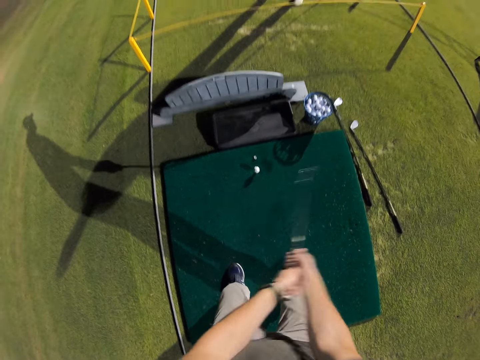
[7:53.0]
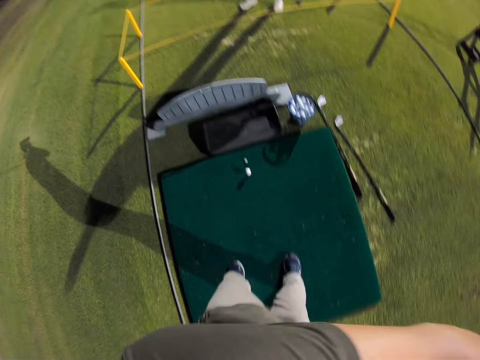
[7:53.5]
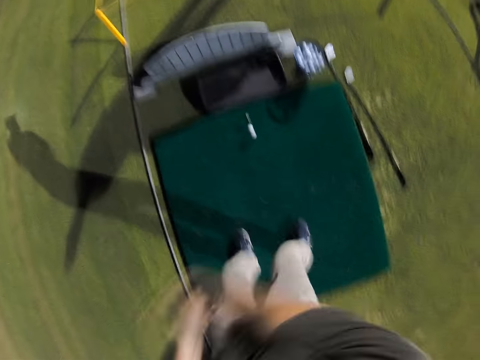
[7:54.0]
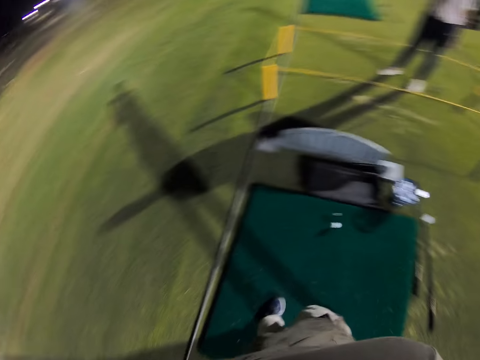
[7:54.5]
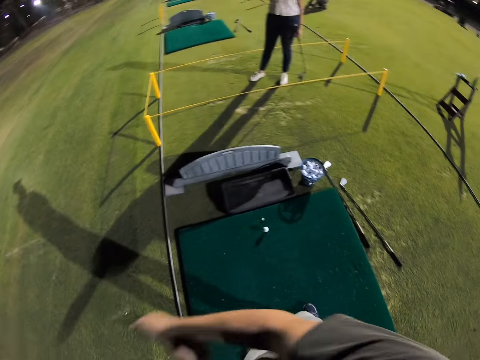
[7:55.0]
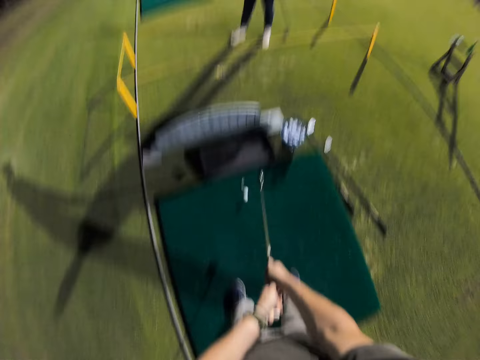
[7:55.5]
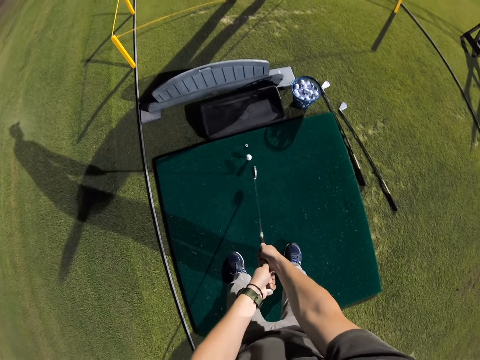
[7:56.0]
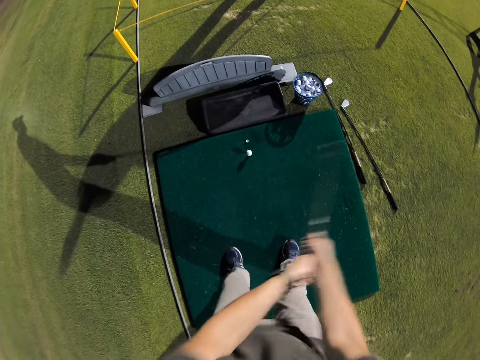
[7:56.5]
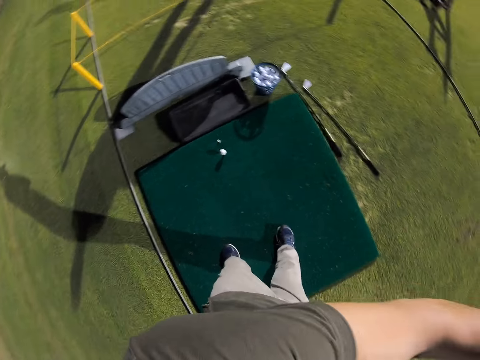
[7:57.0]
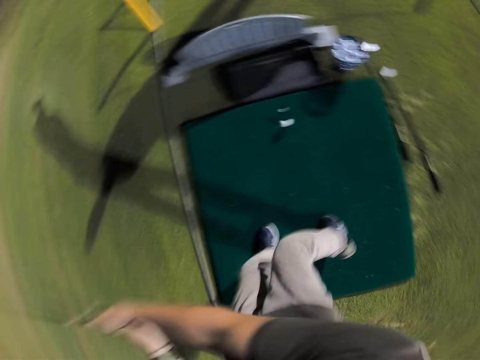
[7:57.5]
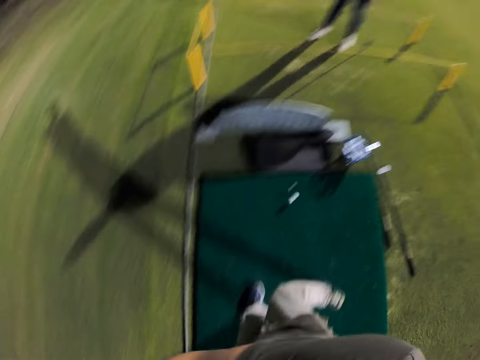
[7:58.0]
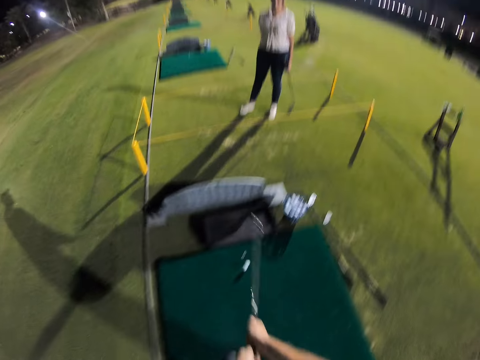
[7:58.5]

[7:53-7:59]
The camera wearer raises a golf stick. They swing the putter.

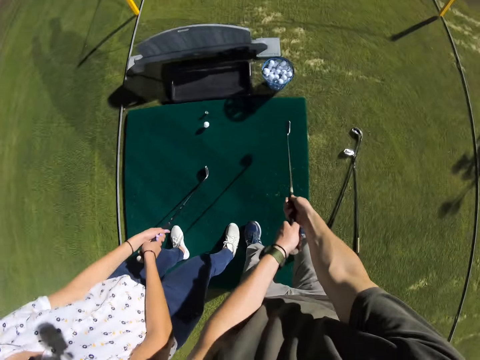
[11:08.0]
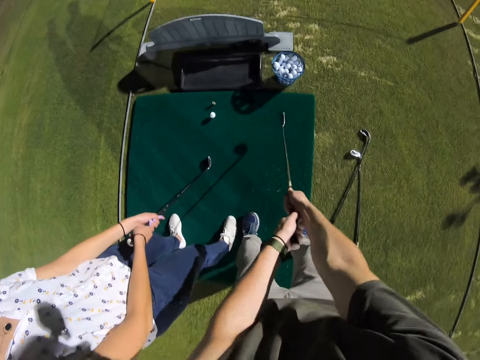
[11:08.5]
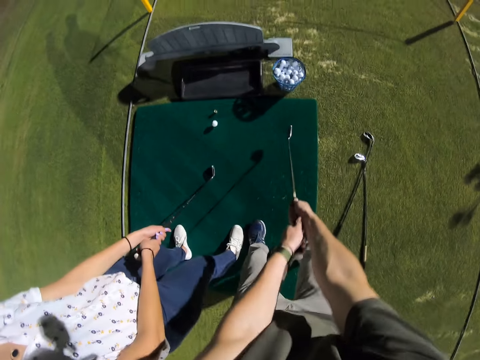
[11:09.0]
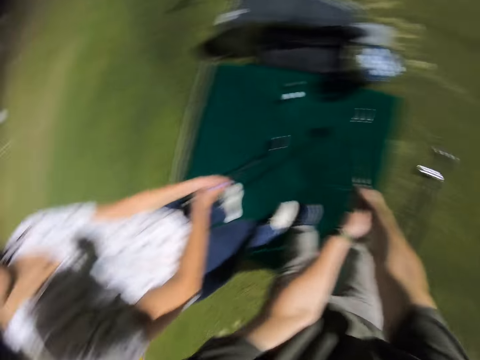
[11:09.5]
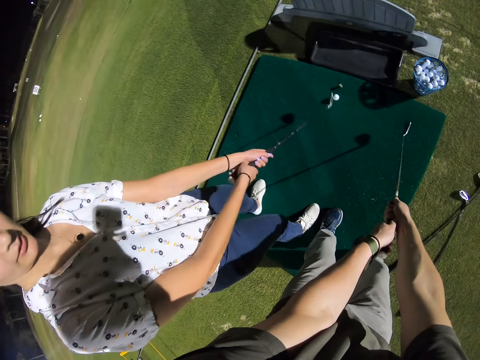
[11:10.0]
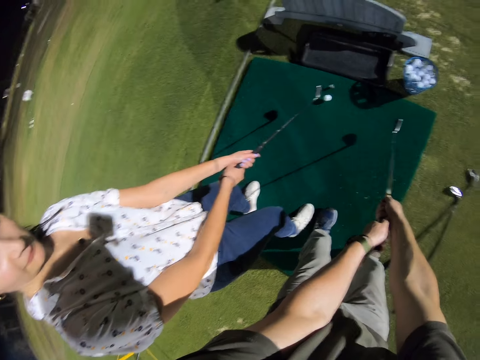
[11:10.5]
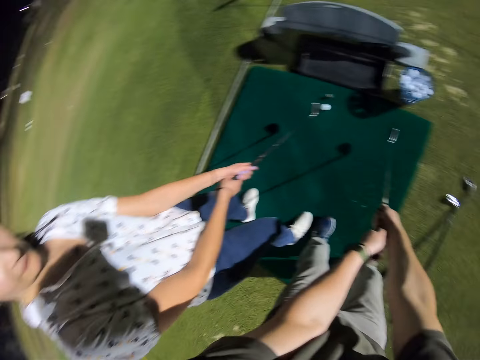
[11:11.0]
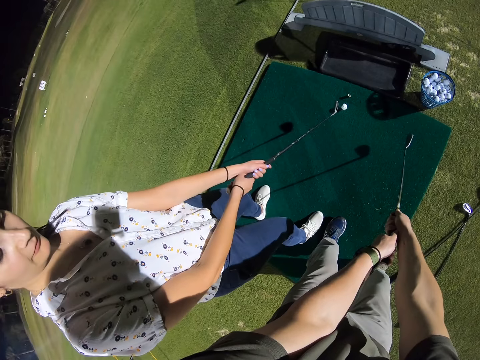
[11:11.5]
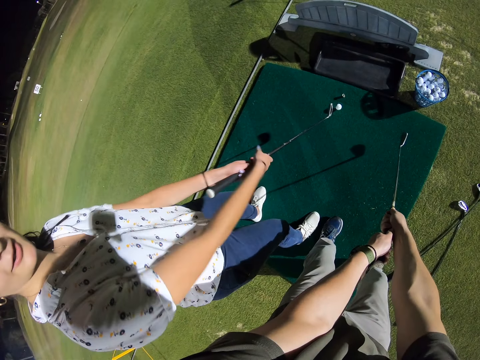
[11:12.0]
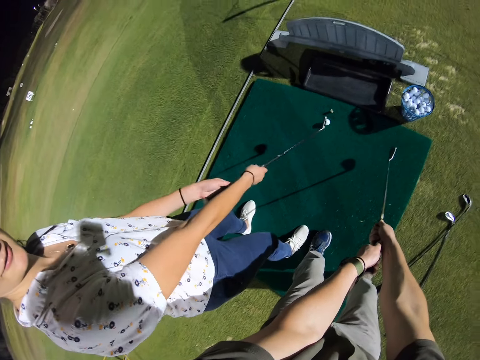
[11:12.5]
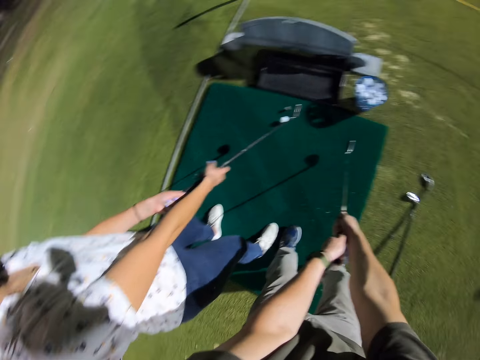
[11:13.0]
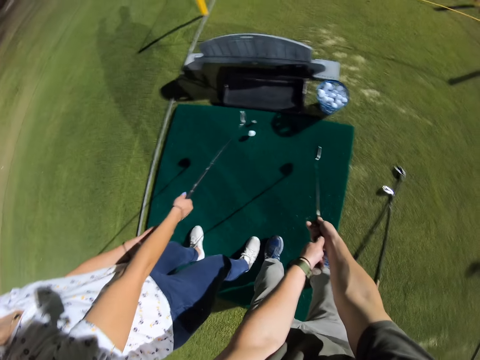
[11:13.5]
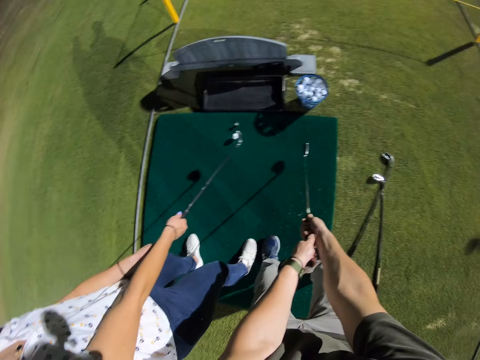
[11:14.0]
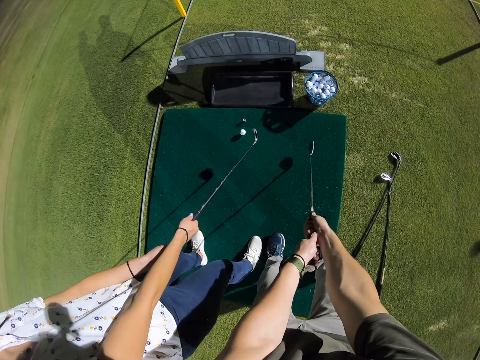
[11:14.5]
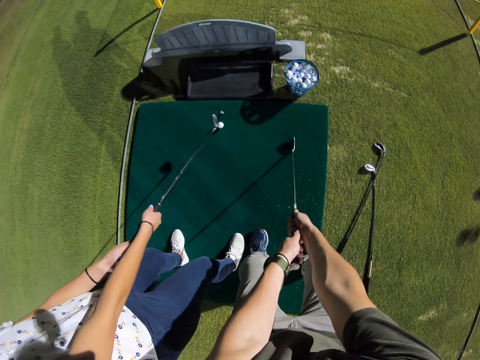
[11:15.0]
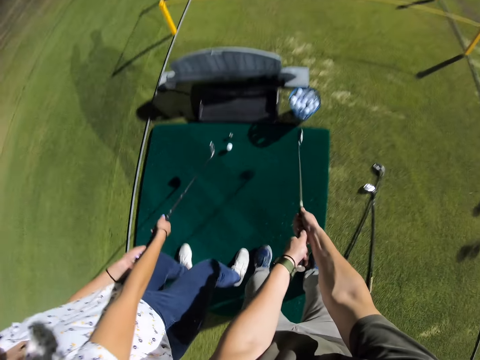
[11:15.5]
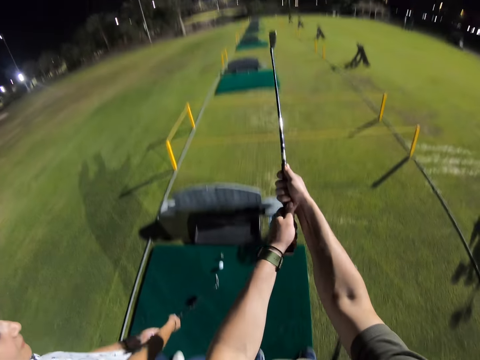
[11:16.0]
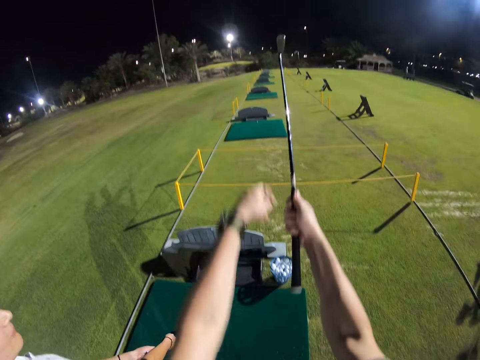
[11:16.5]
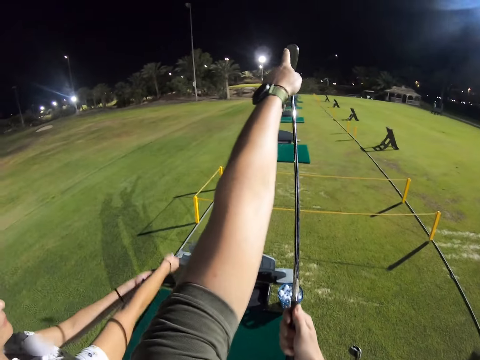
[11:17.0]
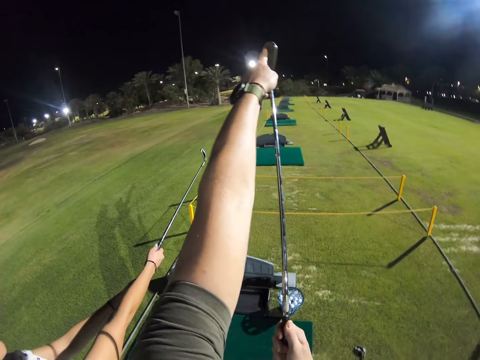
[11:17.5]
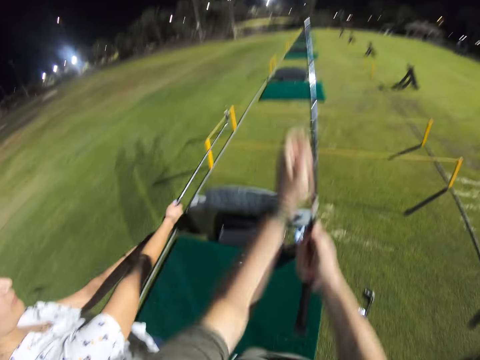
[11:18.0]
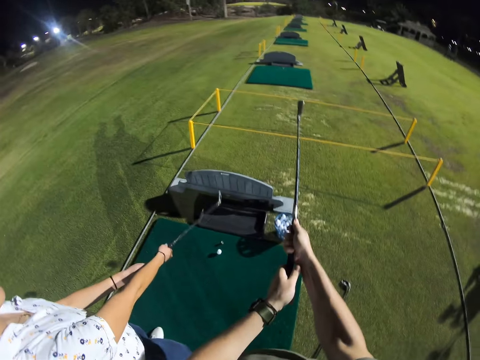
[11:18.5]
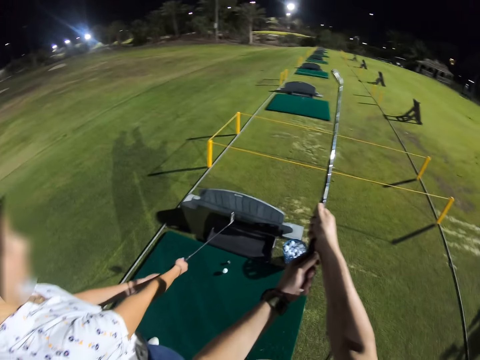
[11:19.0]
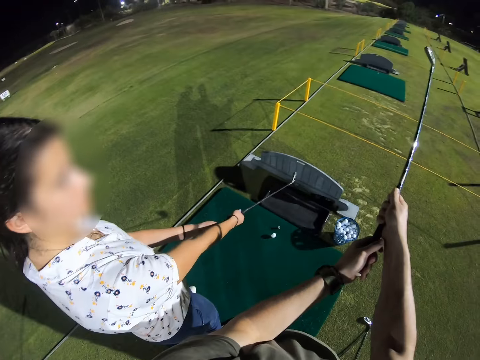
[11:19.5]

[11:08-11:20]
The camera wearer holds the golf stick. They converse with a woman.

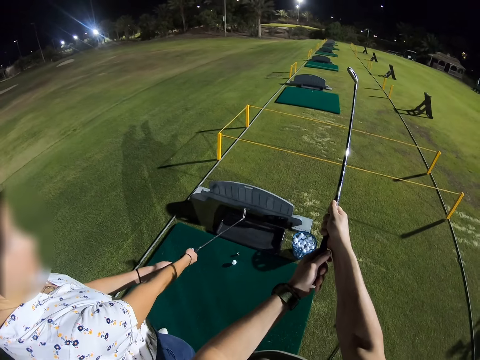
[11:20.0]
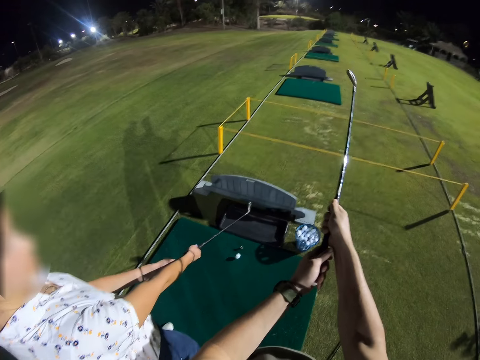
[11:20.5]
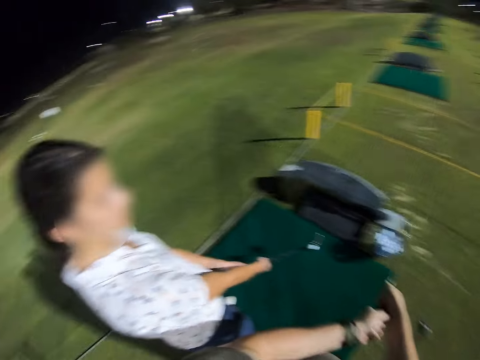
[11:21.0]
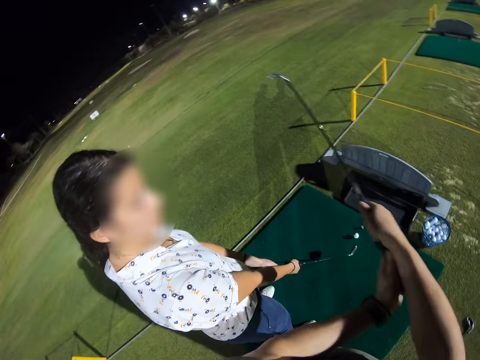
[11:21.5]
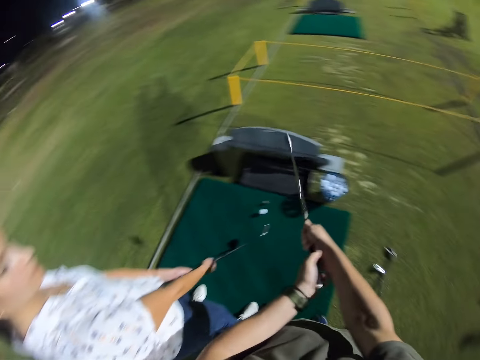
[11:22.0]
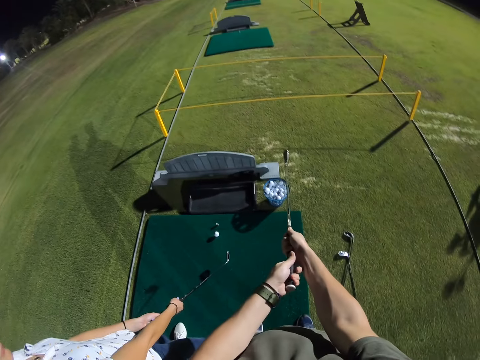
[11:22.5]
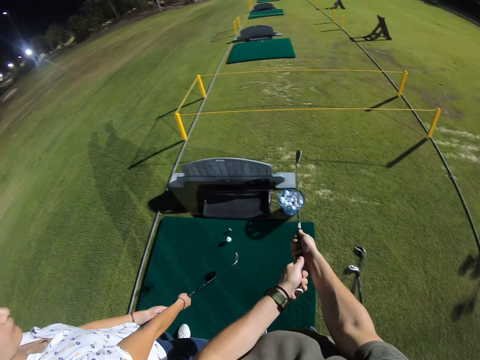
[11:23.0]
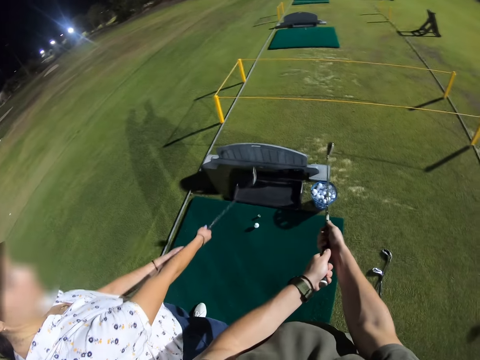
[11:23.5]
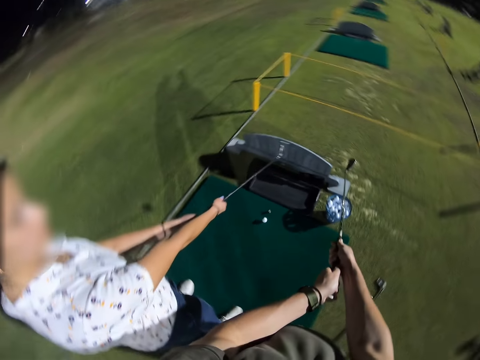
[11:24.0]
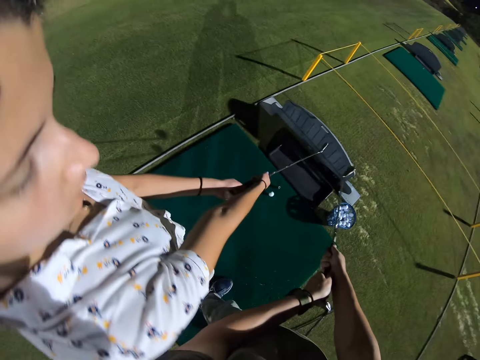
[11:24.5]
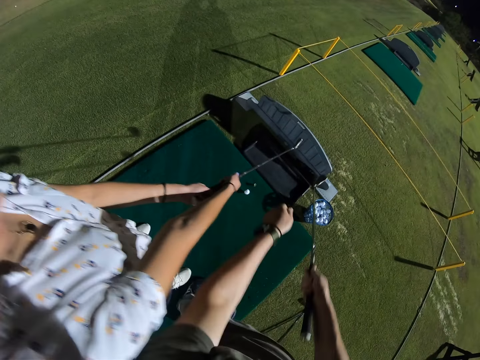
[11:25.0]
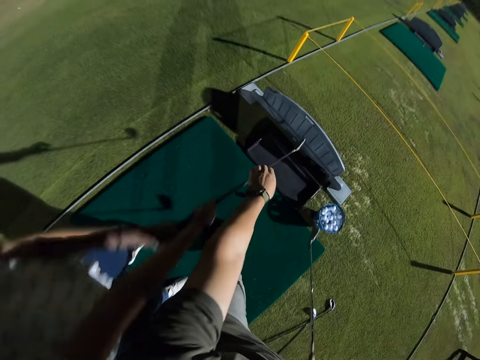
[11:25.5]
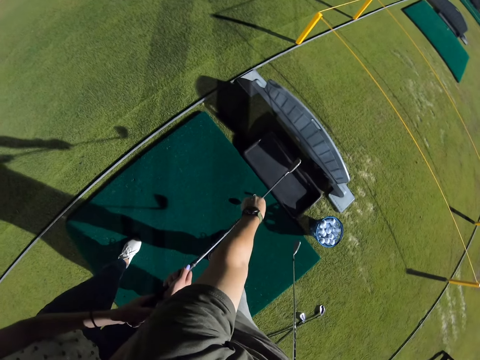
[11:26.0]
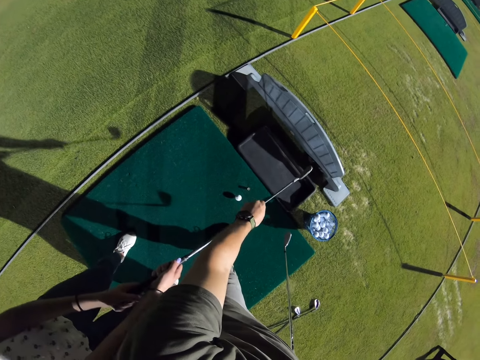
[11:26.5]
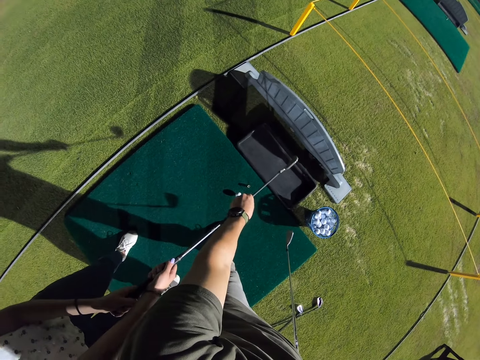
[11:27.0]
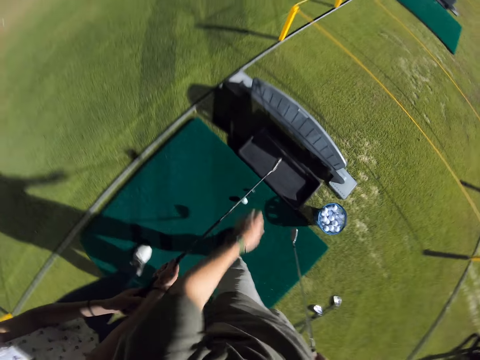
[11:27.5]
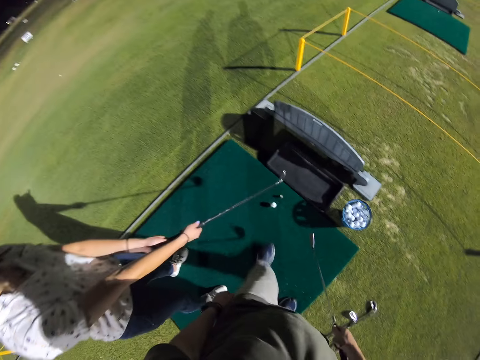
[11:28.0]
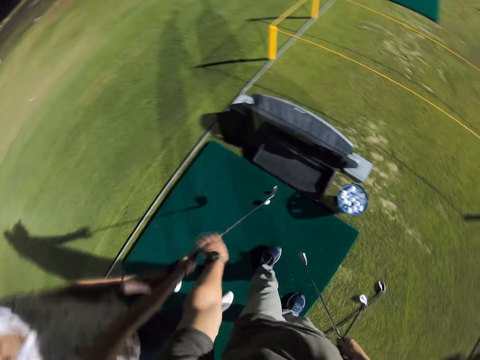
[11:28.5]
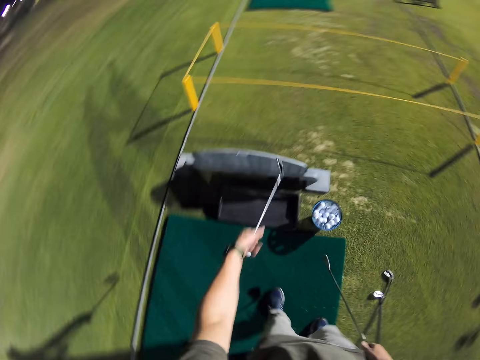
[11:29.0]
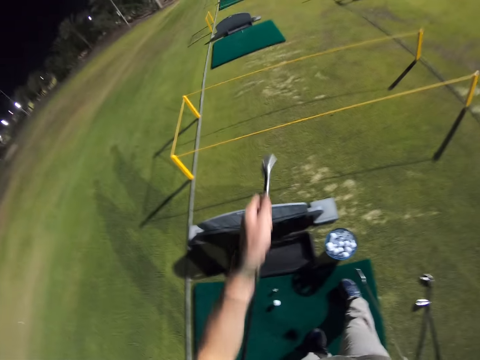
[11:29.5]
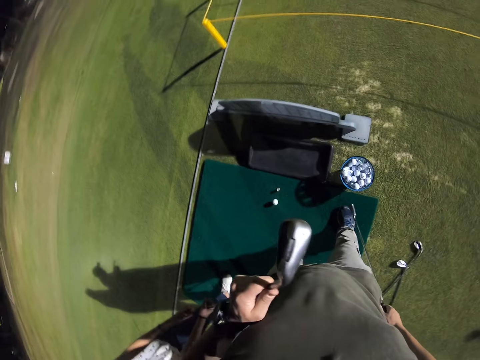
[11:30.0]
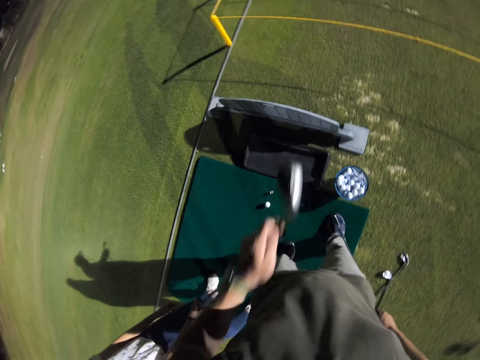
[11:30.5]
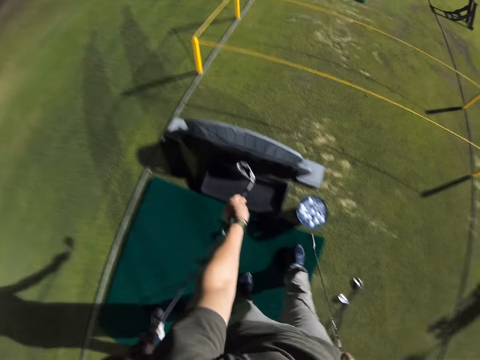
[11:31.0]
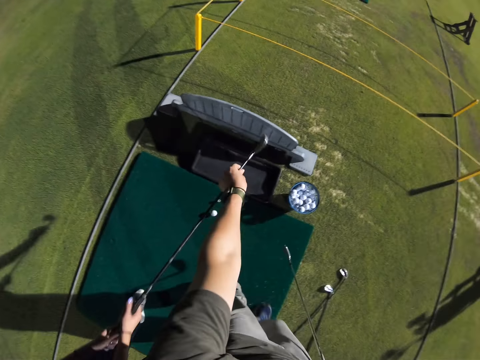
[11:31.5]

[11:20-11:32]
The camera wearer teaches a person how to hit a golf ball. They check the golf stick.
